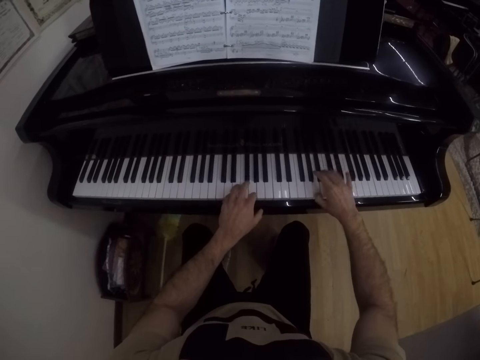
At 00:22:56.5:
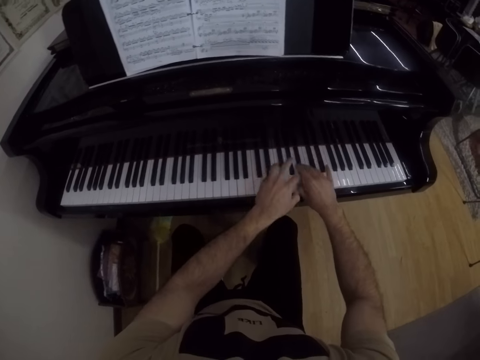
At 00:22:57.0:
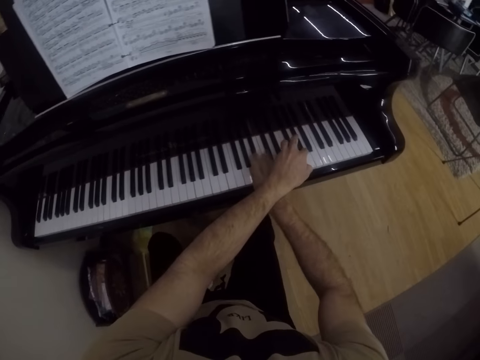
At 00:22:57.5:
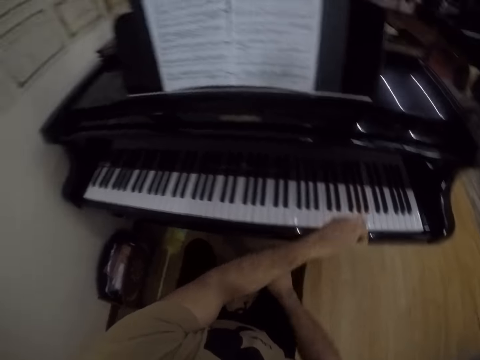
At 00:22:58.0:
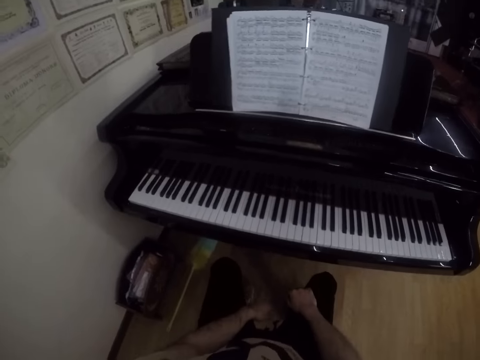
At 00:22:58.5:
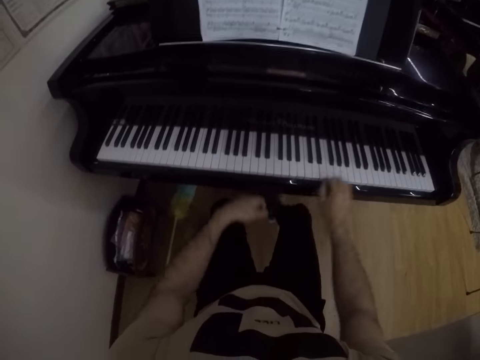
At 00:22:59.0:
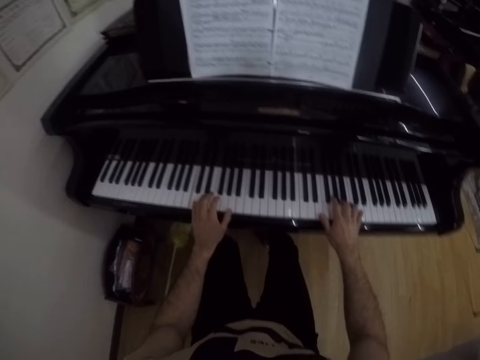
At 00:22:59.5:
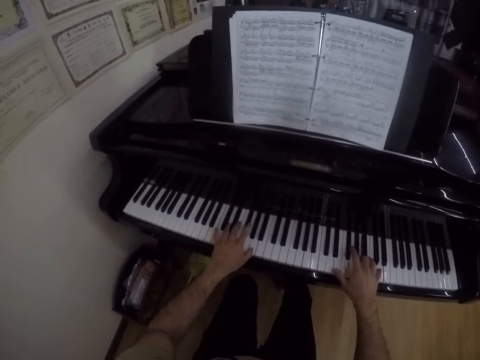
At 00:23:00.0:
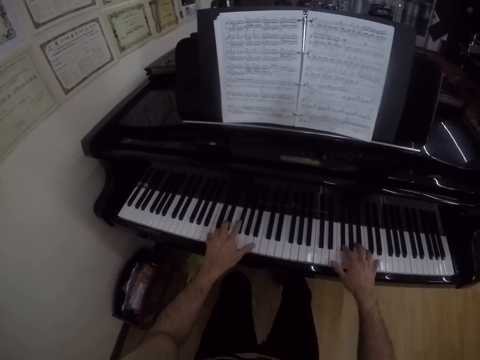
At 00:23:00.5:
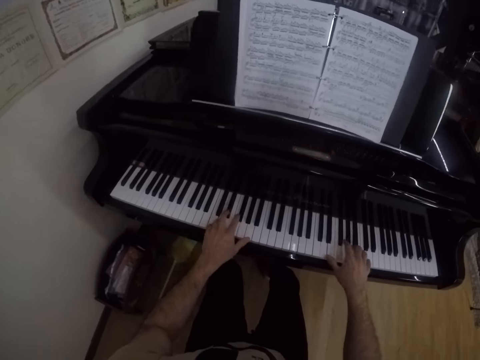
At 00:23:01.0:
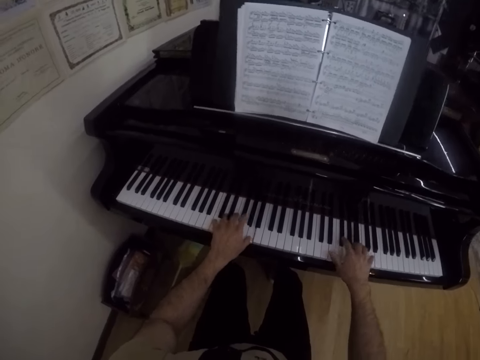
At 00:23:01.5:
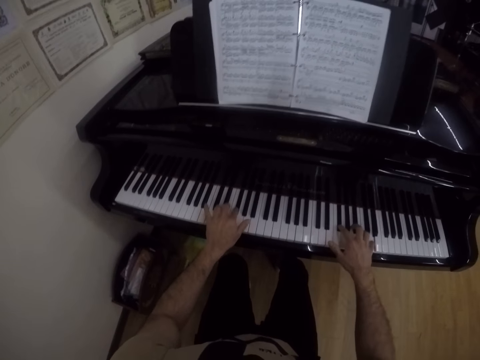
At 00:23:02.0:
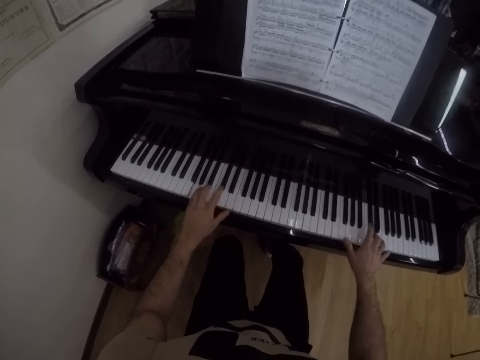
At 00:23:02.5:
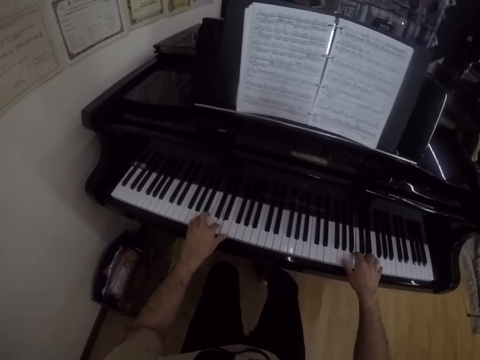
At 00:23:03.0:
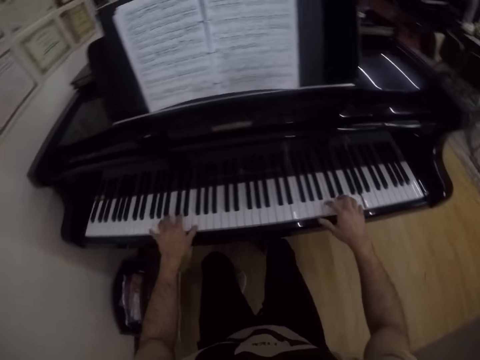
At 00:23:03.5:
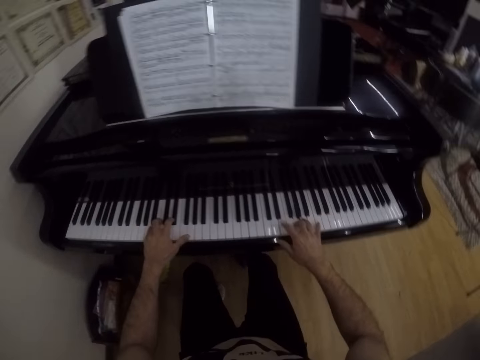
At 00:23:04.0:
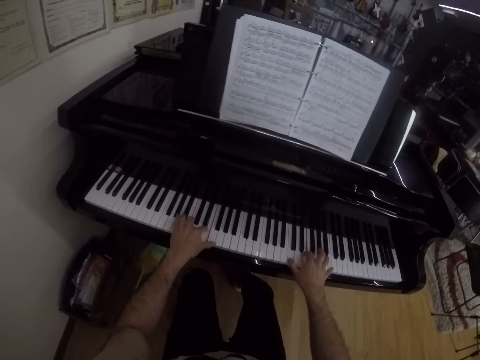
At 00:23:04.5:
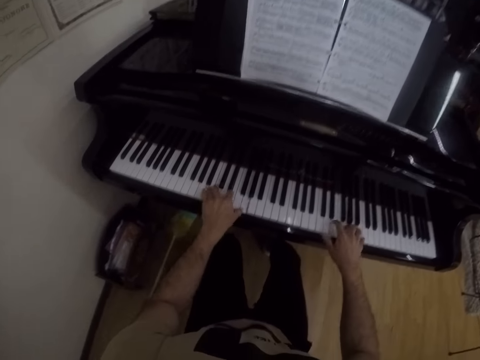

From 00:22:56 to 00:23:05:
The camera wearer looks around. They play the piano.

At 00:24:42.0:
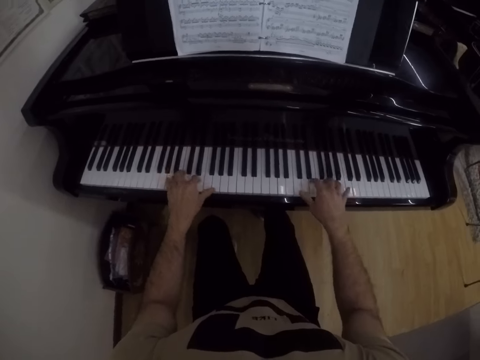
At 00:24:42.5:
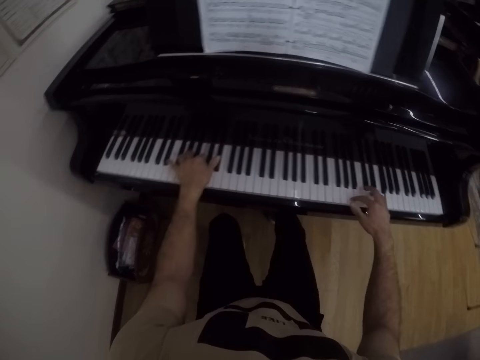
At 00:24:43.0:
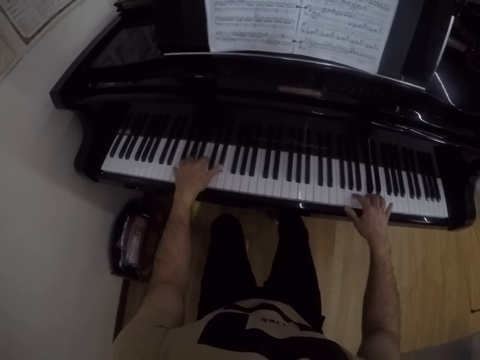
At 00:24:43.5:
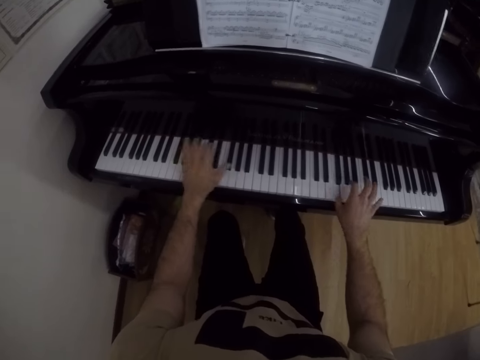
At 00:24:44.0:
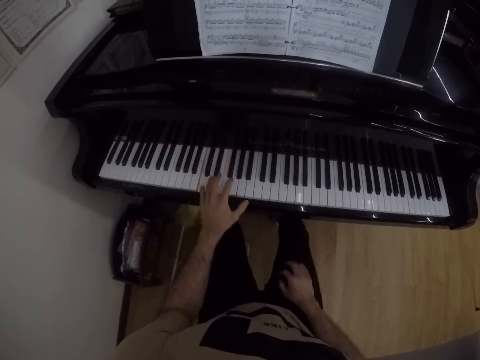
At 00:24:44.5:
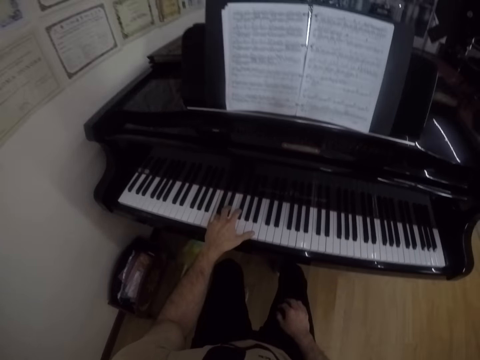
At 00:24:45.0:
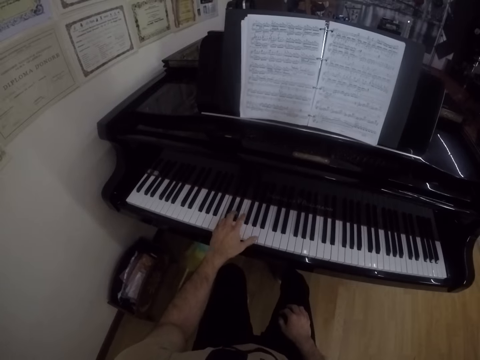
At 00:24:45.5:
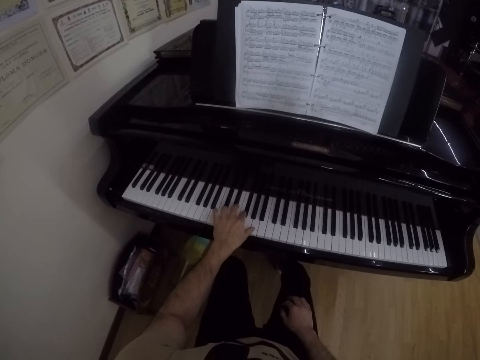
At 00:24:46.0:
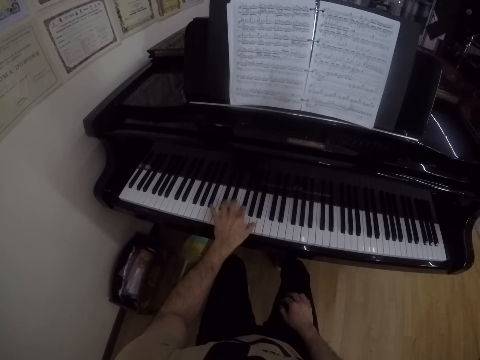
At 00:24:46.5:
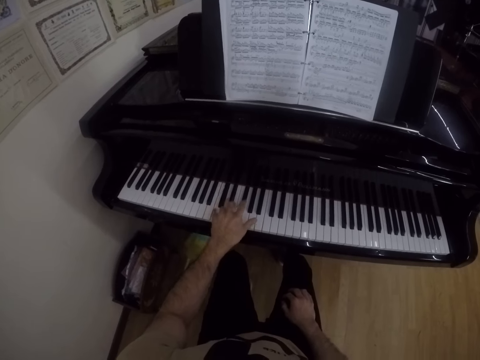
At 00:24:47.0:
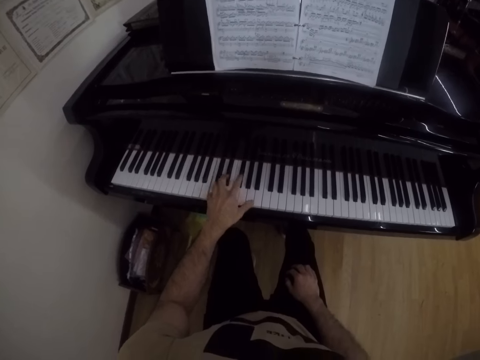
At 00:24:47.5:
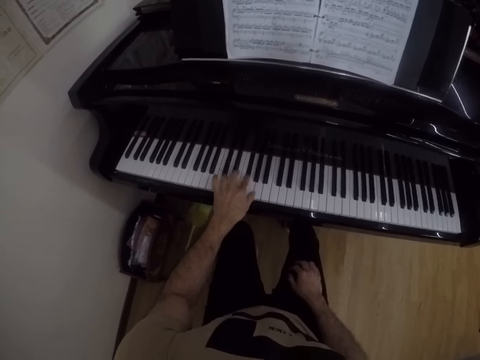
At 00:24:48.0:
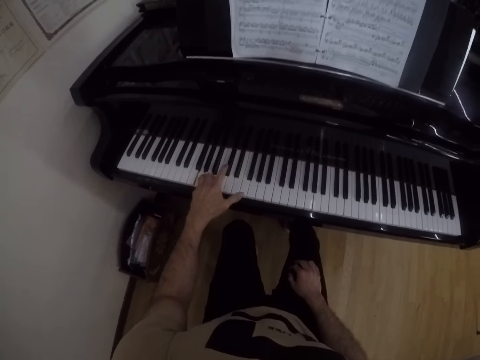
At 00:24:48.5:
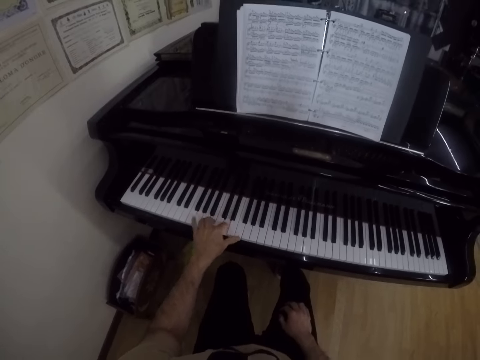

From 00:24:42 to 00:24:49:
The camera wearer removes his right hand from the piano.

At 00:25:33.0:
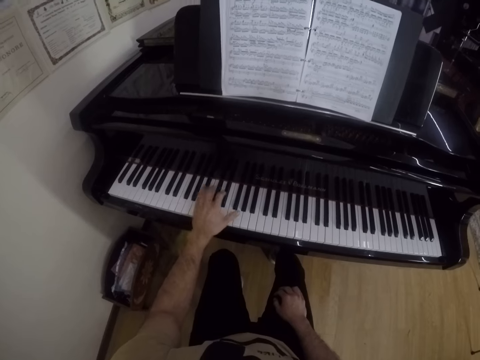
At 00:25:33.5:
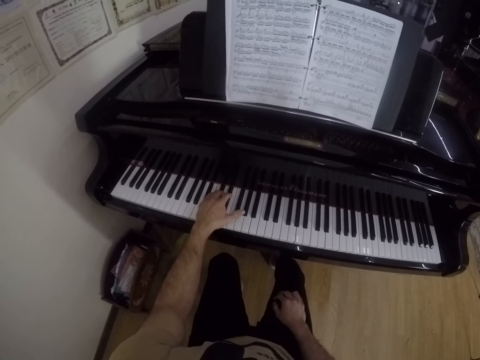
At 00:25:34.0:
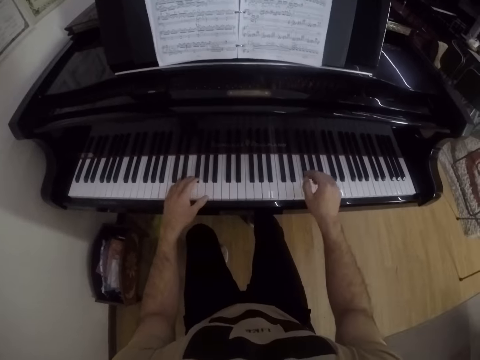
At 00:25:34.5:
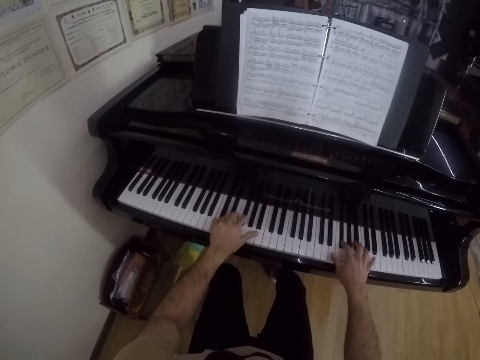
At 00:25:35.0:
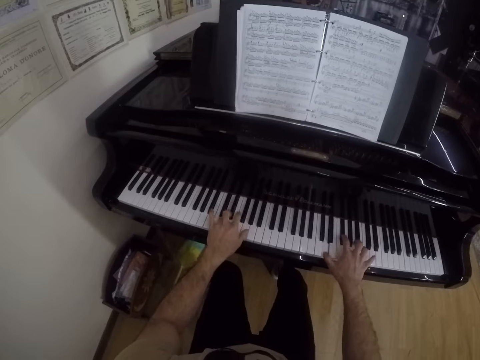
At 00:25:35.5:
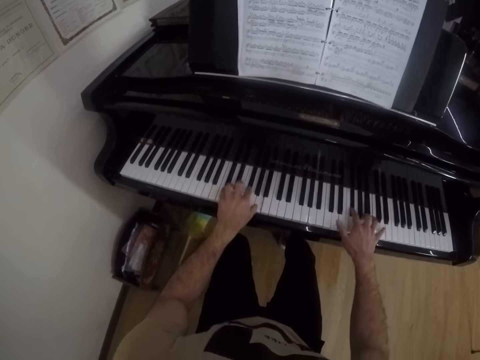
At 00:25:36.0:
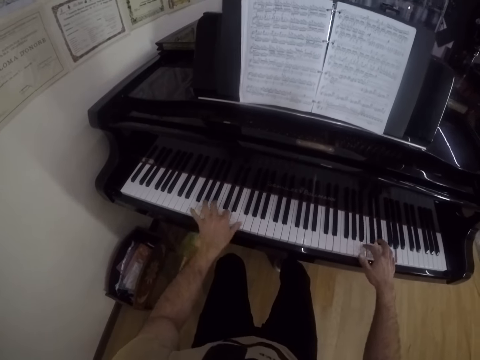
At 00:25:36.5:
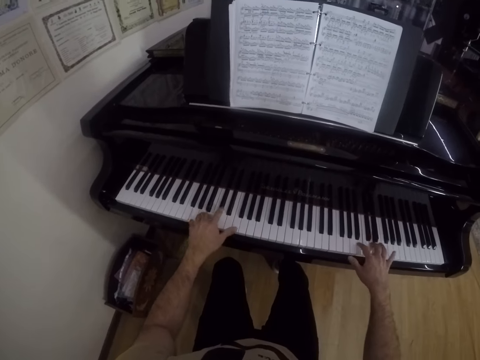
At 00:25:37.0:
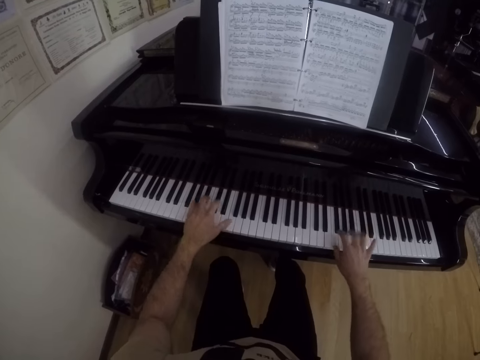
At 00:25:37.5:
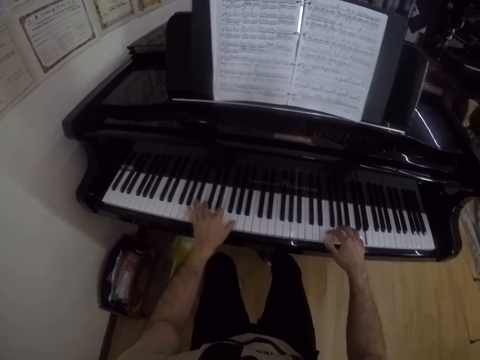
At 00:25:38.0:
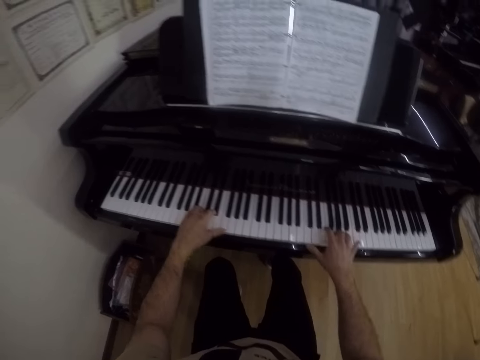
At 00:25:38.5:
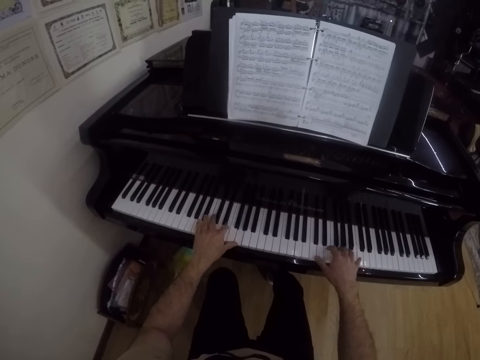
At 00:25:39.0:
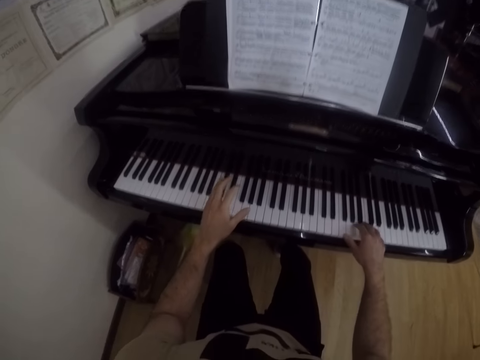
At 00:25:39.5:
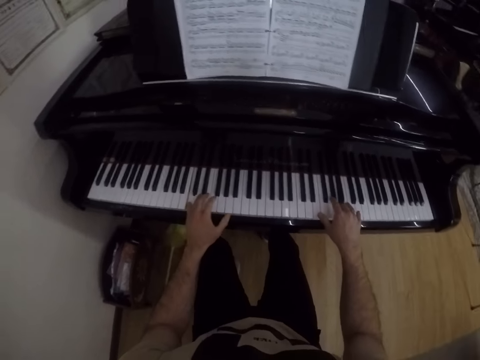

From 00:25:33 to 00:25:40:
The camera wearer places his right hand on the piano. He plays the piano with both hands.
